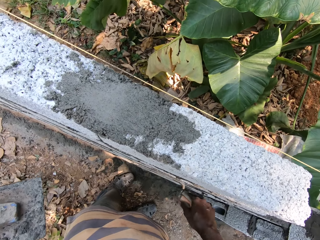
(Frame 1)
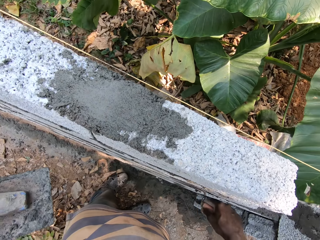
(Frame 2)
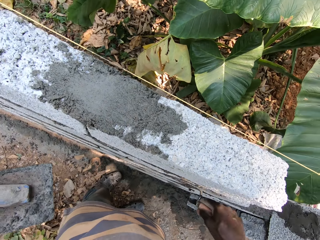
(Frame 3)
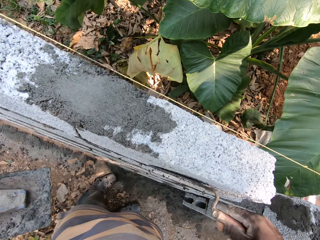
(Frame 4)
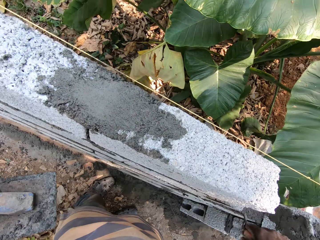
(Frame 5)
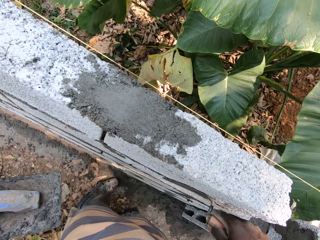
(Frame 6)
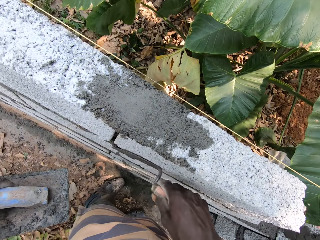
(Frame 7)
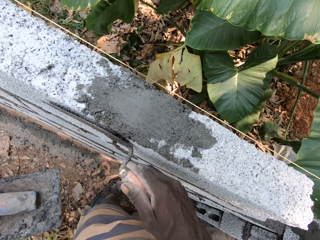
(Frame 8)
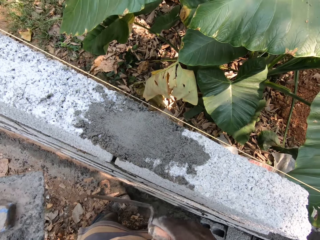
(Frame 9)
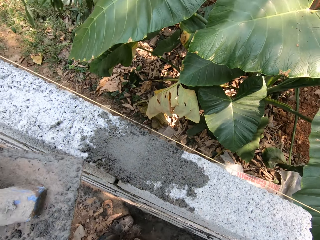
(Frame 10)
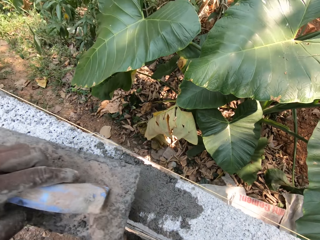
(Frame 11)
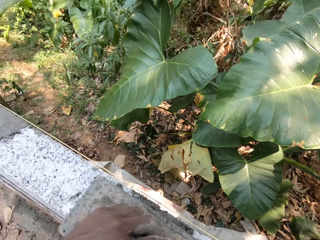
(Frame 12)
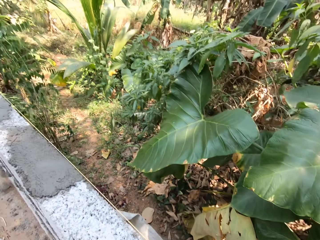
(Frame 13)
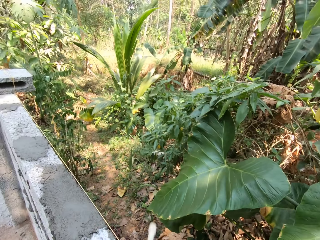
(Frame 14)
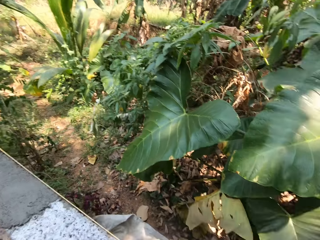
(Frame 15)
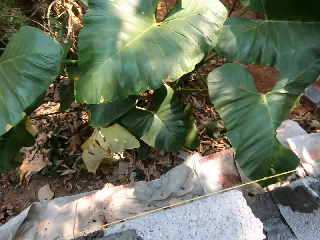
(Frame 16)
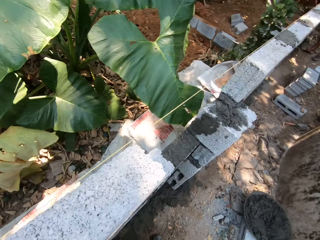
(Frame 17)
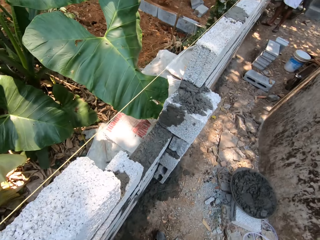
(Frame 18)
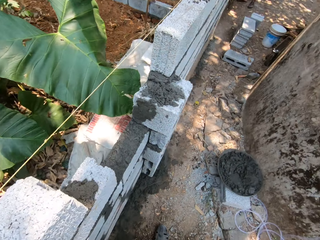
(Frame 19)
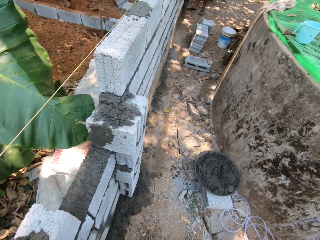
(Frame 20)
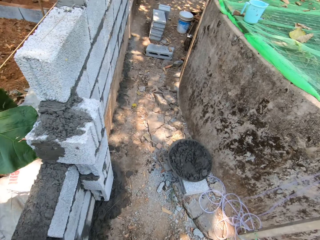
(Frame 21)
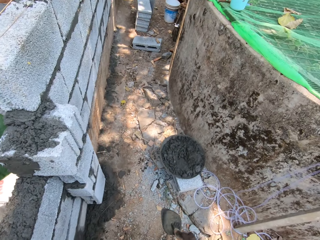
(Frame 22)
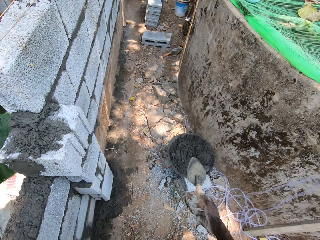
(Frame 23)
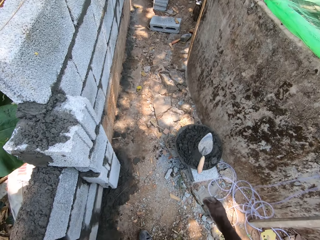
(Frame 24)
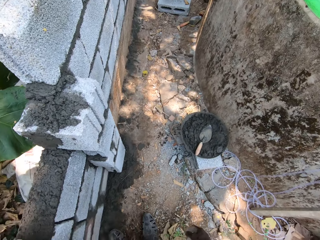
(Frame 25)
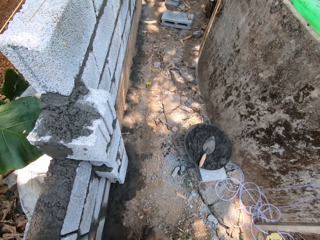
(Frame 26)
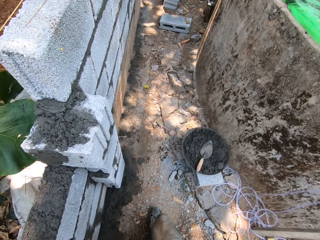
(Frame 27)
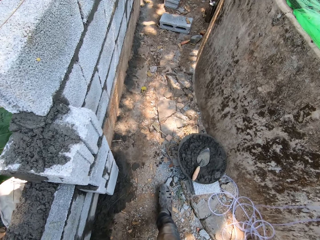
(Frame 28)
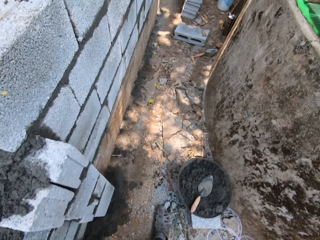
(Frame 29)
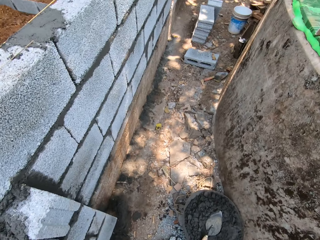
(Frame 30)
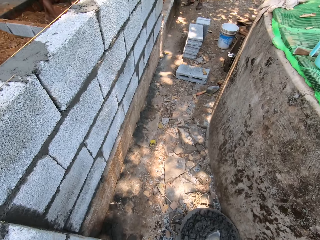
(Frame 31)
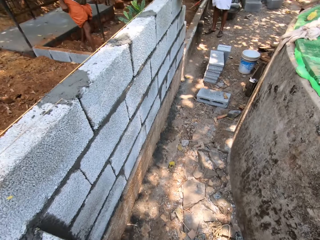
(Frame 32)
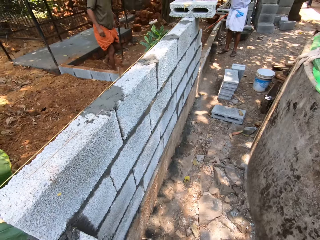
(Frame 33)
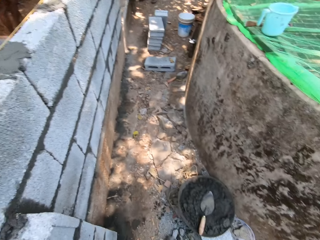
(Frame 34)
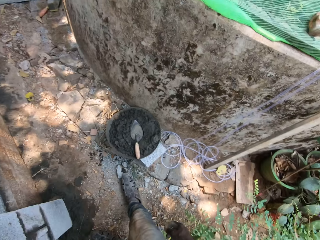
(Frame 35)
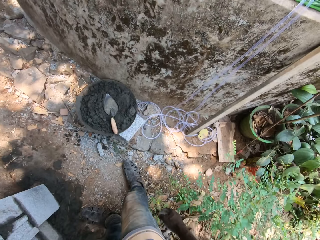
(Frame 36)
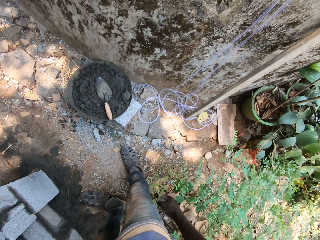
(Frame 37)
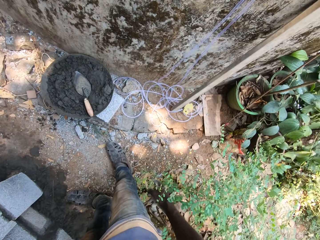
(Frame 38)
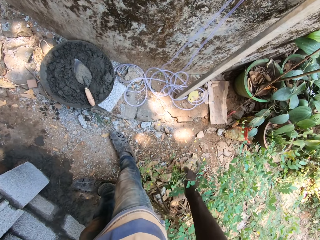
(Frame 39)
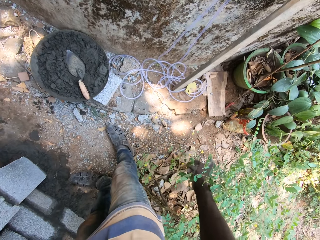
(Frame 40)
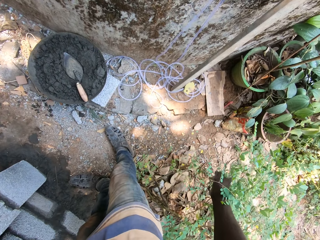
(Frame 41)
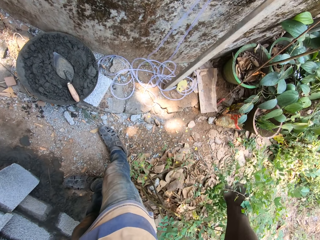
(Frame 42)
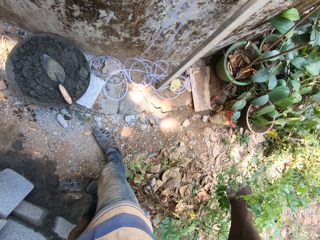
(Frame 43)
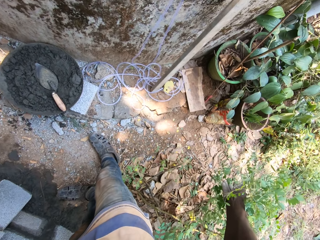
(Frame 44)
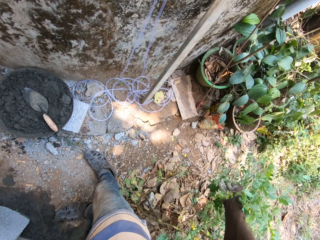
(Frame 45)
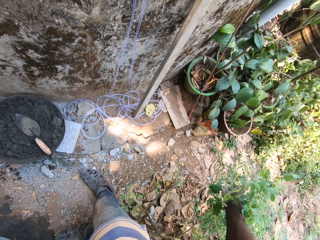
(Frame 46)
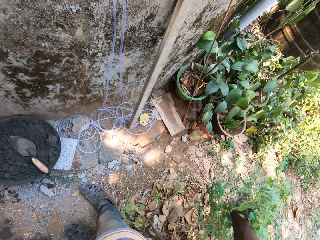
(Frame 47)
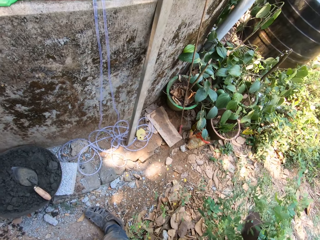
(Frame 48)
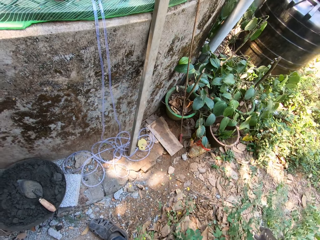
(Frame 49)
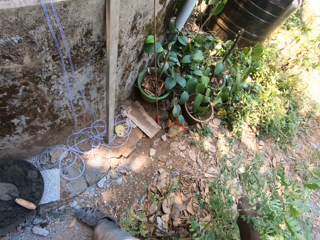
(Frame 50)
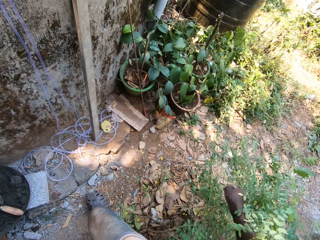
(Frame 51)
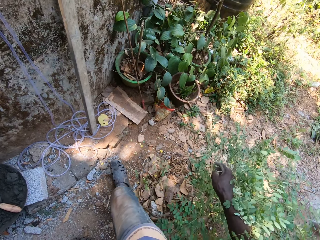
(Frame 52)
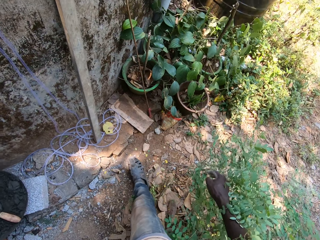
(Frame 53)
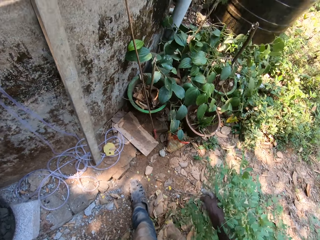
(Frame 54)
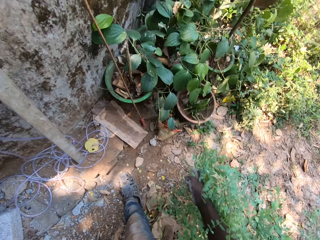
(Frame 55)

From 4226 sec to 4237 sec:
The camera wearer drops the plastering hawk on the wall with his left hand. He moves around. He throws the trowel in his right hand into the bucket of cement mortar on the ground. He moves around and moves a plant with his right hand.

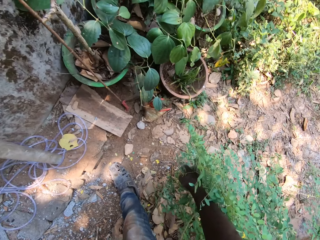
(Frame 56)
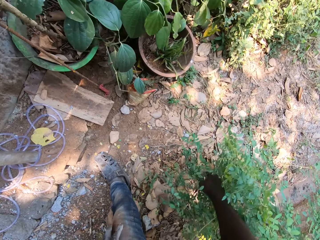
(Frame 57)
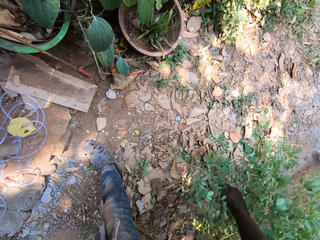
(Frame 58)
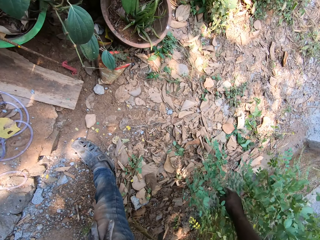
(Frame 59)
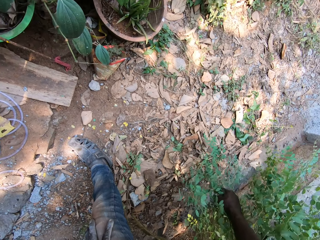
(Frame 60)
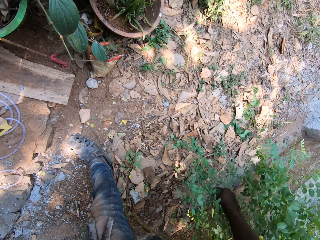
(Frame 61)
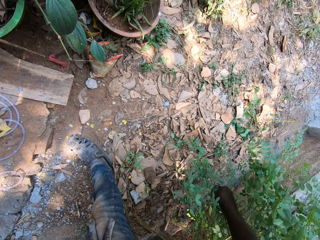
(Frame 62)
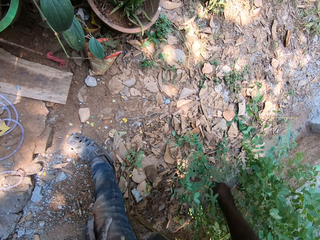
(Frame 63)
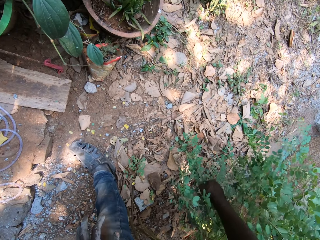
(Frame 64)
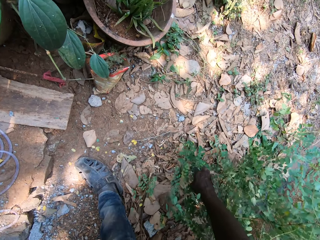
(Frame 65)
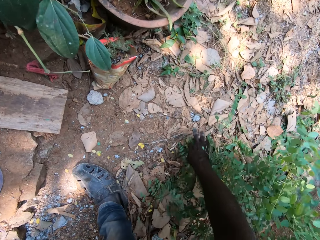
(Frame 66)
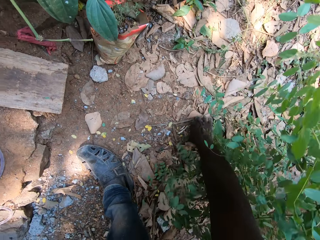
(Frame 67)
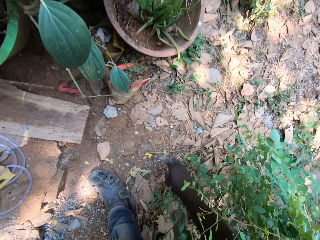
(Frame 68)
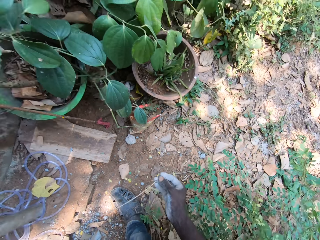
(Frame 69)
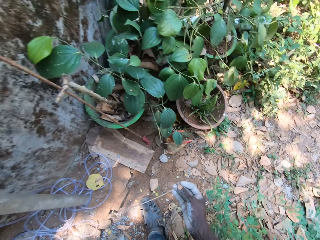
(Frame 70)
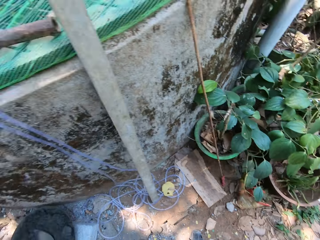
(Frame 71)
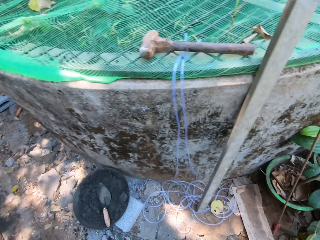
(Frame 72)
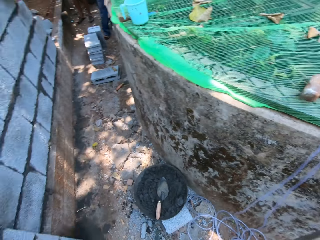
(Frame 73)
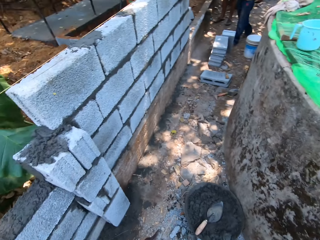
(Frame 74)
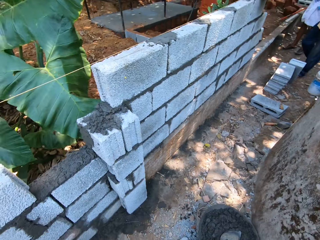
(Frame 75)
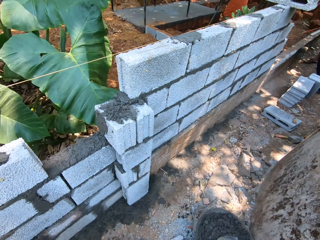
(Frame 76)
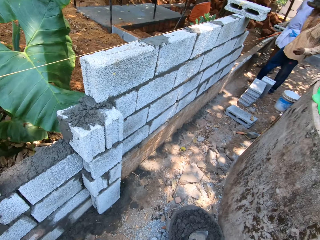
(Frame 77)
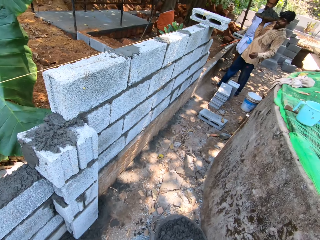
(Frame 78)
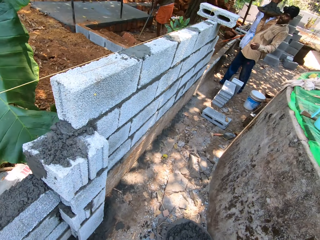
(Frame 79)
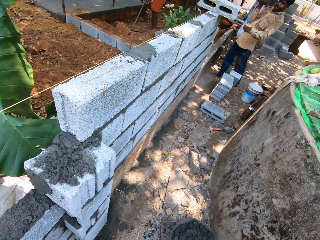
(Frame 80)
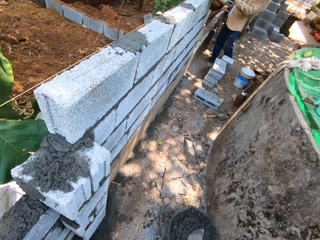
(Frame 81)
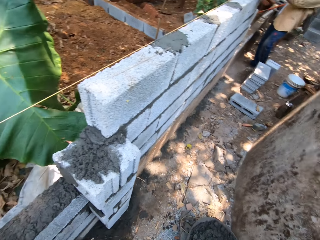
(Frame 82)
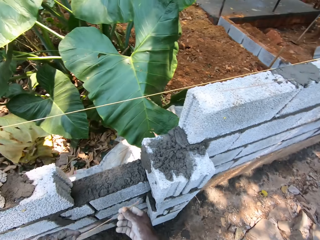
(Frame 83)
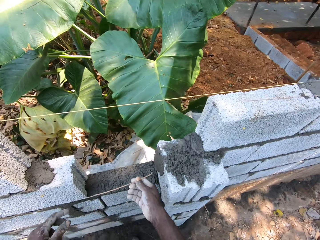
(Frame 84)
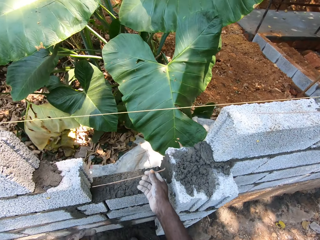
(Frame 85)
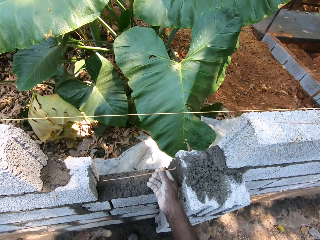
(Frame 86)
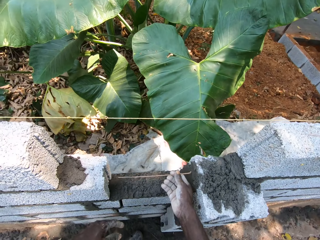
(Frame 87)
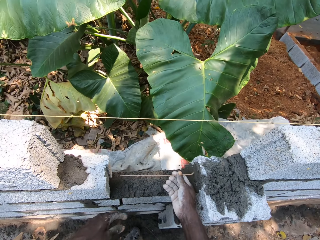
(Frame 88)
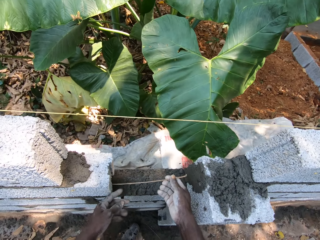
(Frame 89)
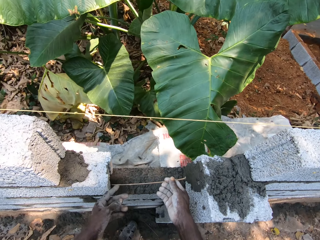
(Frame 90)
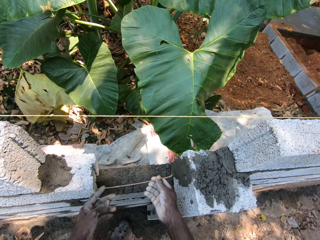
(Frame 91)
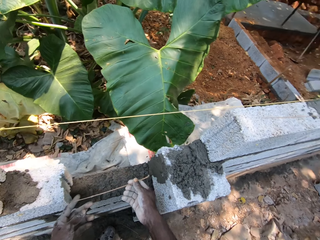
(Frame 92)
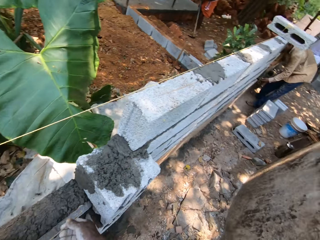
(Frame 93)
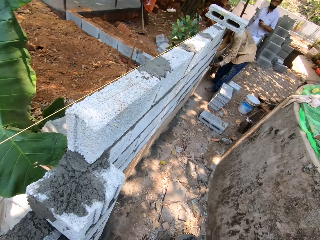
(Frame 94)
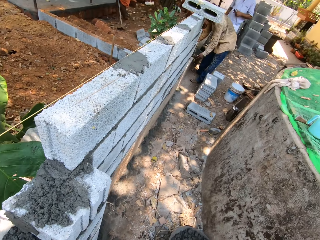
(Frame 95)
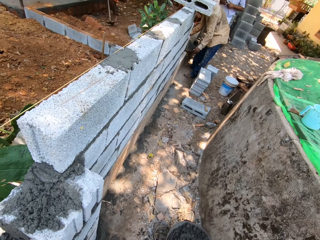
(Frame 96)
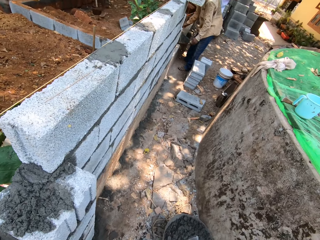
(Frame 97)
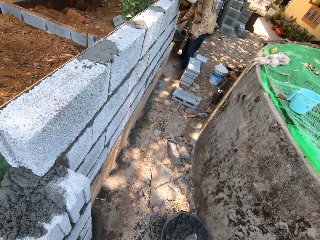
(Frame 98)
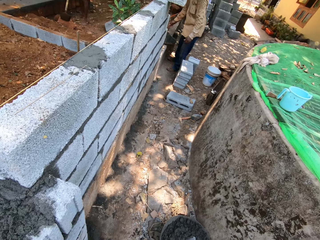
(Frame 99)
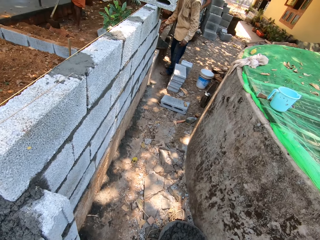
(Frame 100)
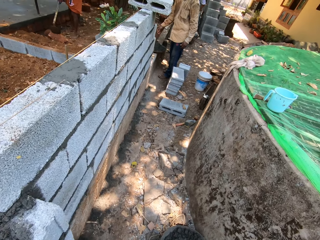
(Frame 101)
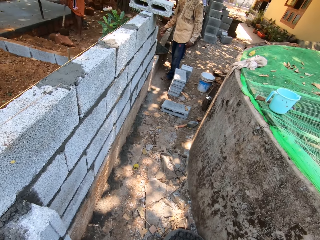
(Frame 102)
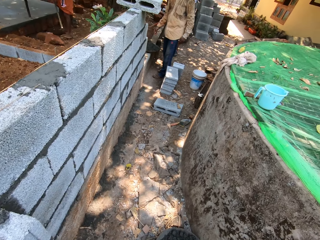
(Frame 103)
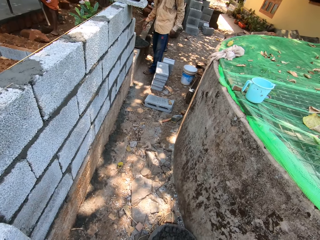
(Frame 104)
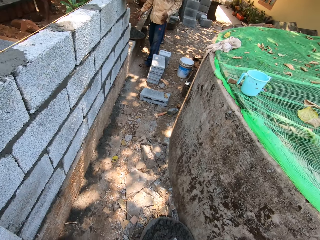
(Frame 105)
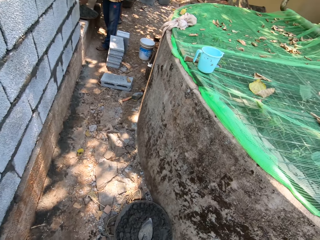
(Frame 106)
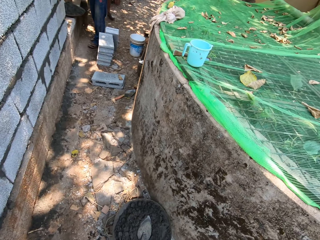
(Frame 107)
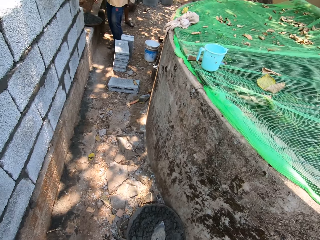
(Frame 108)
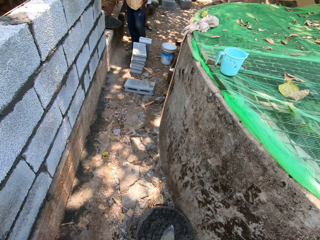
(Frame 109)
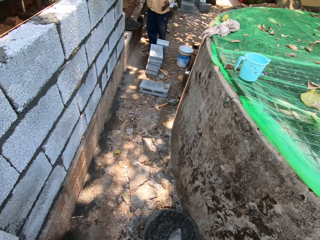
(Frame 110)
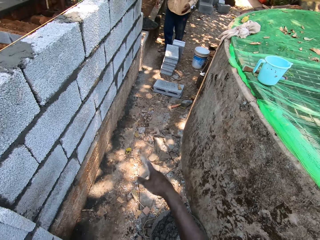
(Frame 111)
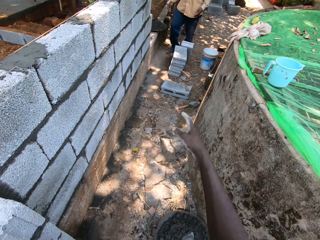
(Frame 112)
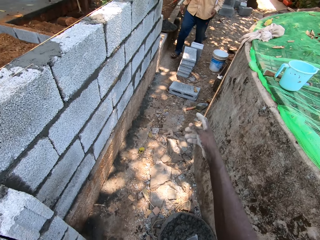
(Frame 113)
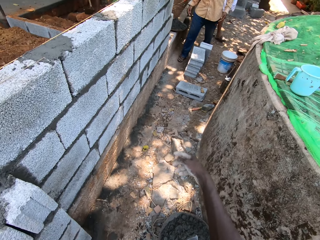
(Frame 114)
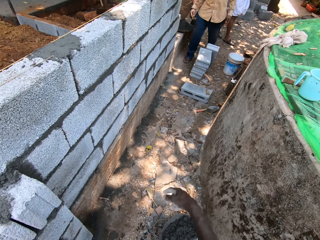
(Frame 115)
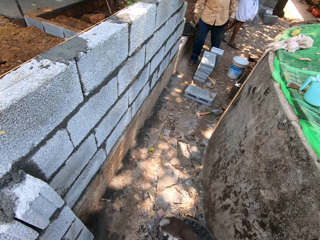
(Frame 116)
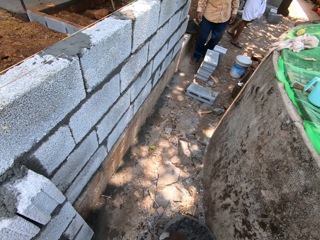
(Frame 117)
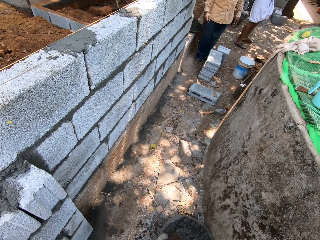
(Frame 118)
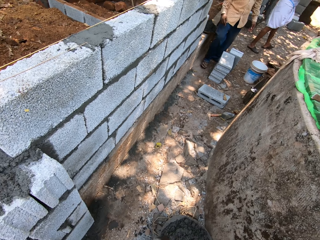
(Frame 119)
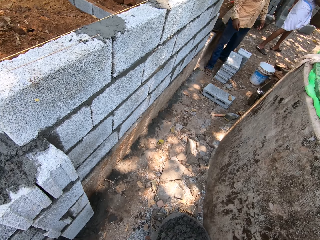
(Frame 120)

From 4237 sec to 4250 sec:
The camera wearer picks up a stick of broom or a metal from the ground with his right hand. He moves around. He measures a portion on the wall in between the blocks with the stick of broom in his right hand. He points at something.
